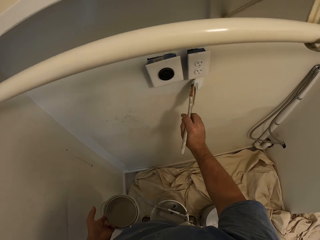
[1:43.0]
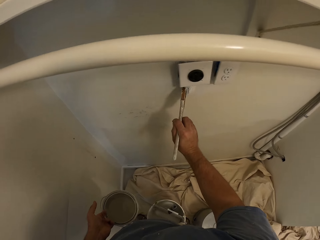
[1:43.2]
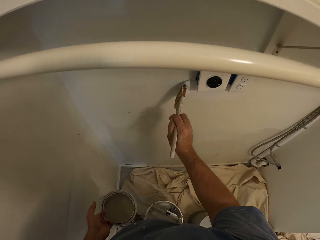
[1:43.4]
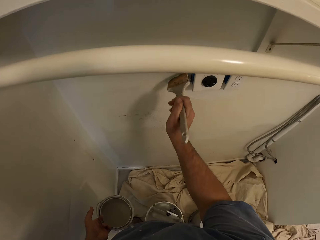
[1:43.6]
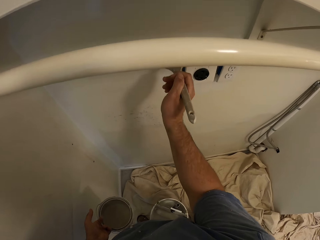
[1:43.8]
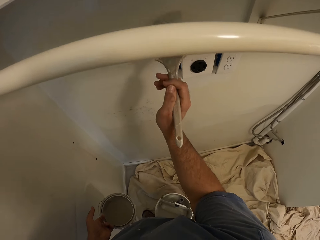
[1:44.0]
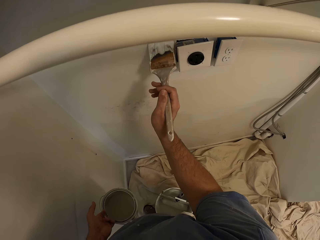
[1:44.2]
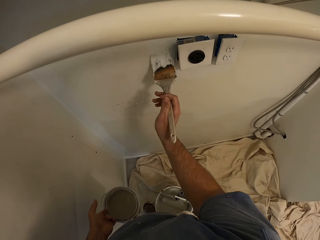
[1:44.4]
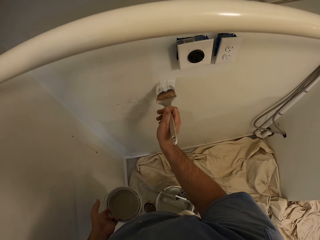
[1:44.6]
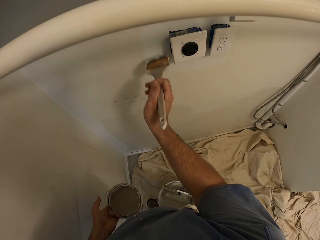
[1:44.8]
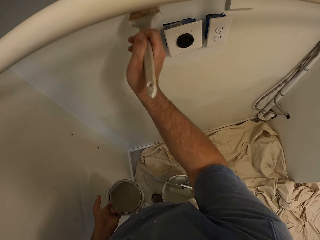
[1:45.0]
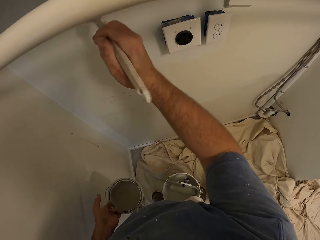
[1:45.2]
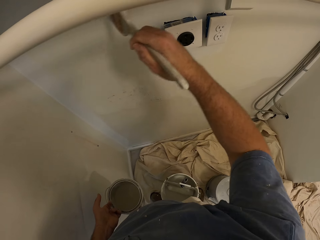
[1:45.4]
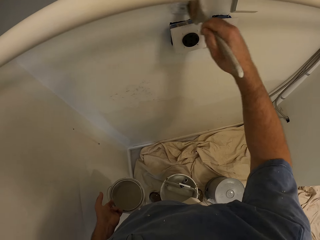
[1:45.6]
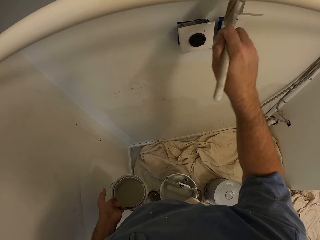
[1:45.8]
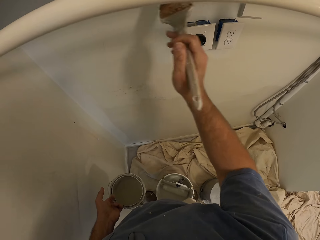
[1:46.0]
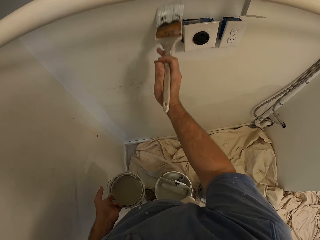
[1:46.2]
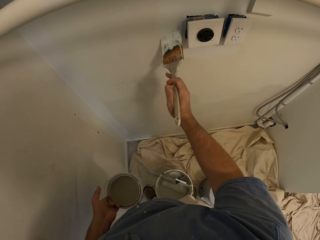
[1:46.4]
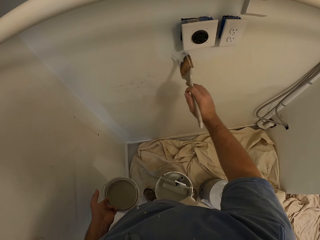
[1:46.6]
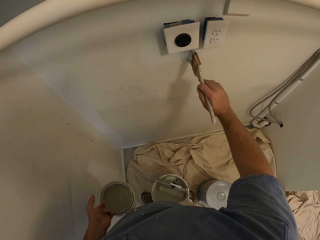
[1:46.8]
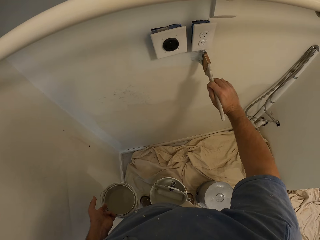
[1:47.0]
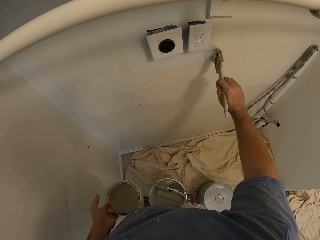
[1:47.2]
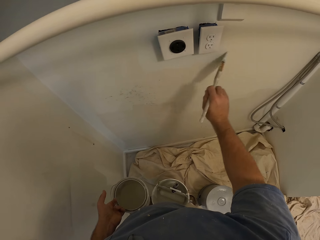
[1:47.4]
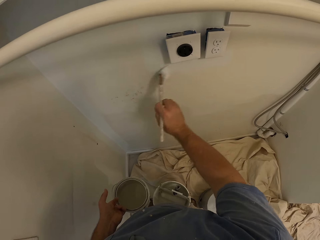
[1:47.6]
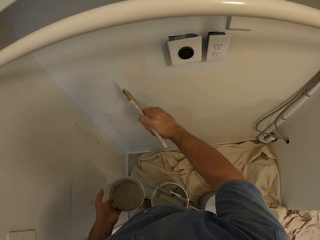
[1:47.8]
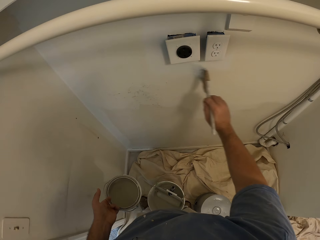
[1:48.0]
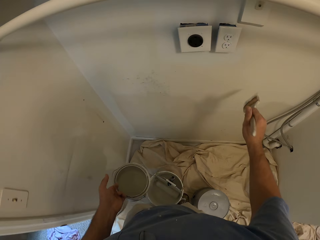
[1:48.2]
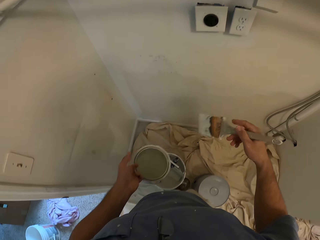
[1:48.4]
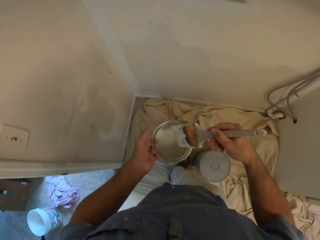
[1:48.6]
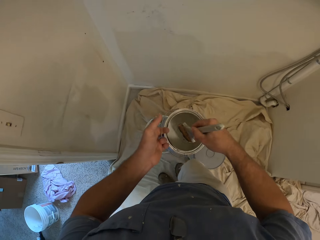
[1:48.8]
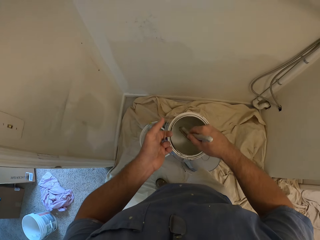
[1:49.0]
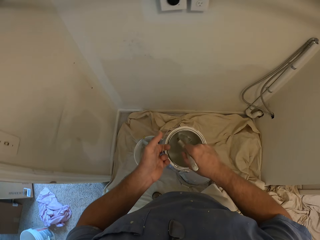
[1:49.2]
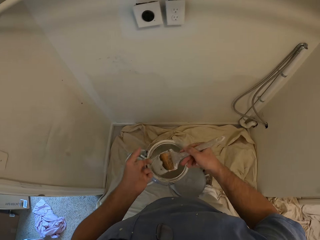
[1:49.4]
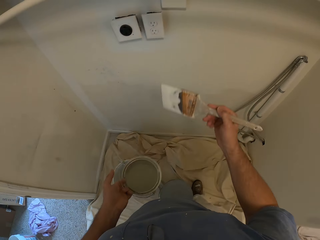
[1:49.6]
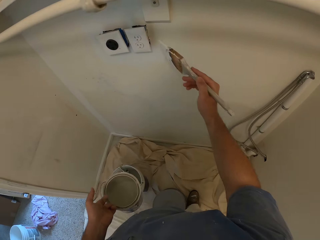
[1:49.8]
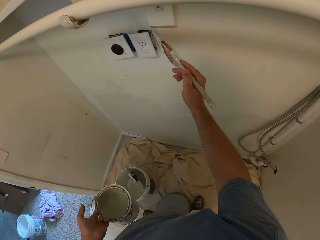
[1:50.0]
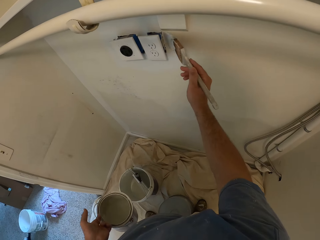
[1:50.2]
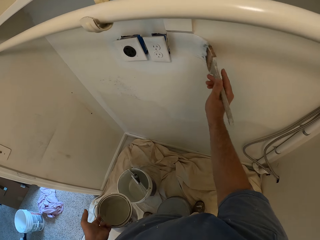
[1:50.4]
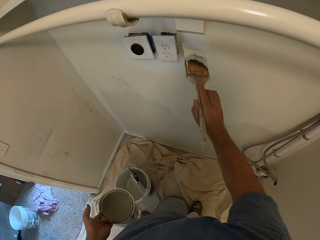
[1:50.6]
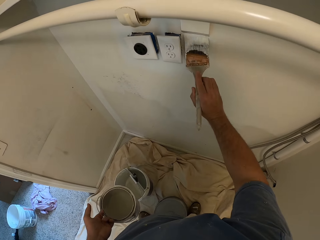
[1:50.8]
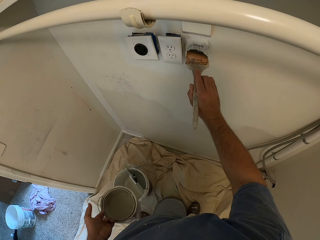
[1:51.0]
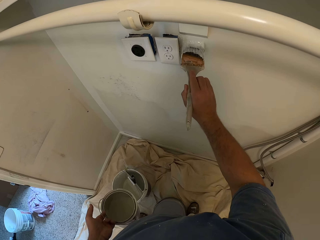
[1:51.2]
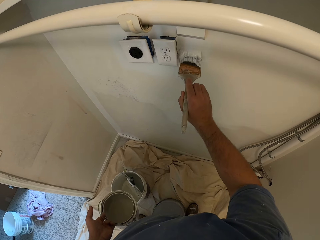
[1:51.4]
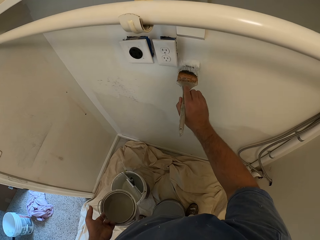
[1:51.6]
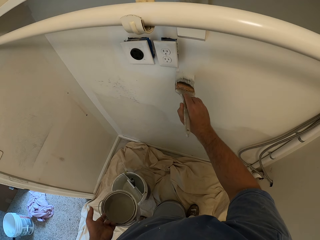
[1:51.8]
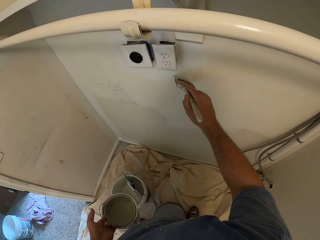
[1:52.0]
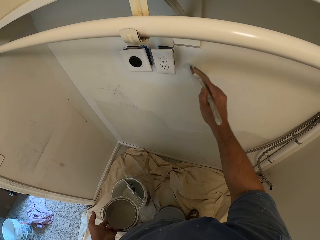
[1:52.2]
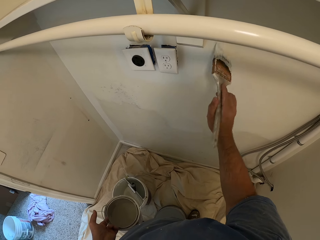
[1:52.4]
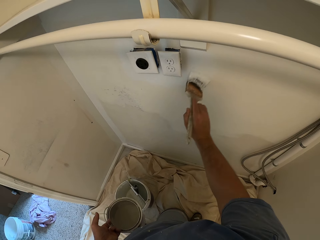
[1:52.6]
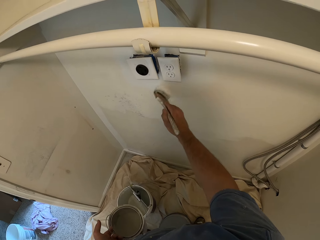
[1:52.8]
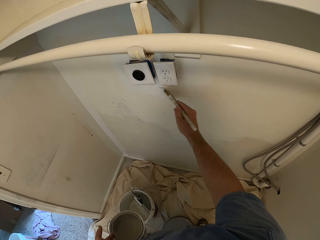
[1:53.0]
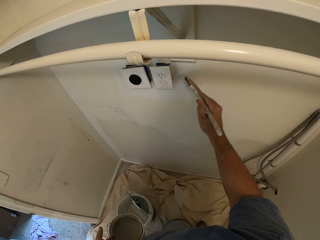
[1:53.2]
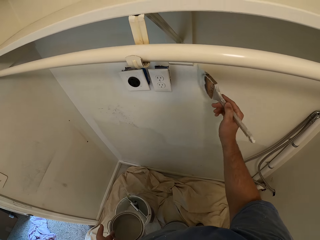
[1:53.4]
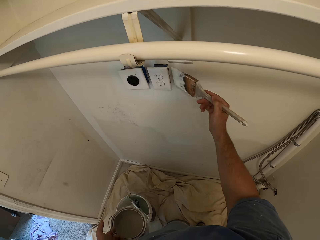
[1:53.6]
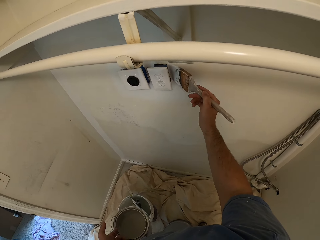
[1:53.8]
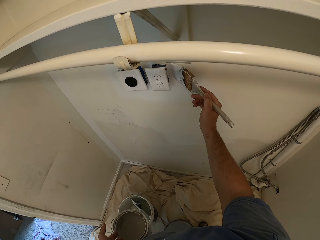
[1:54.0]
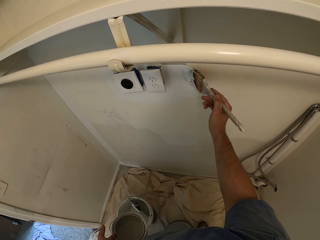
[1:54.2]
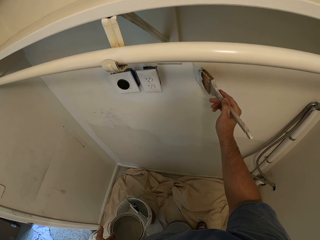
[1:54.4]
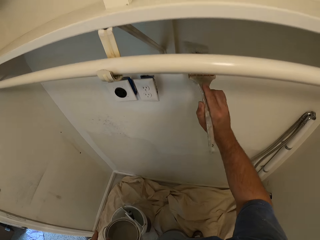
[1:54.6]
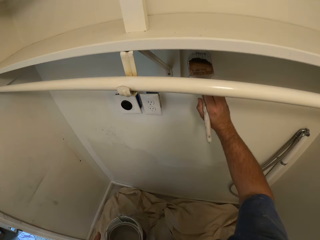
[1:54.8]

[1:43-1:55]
The camera wearer takes paint from the bucket of paint with the paint brush. They paint the wall with the paint brush.

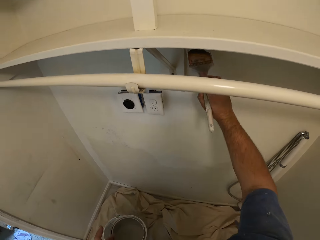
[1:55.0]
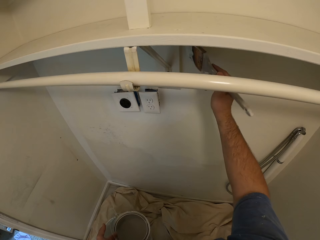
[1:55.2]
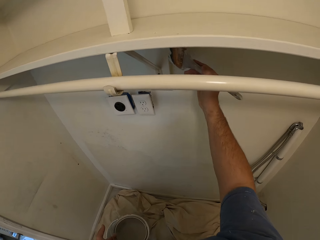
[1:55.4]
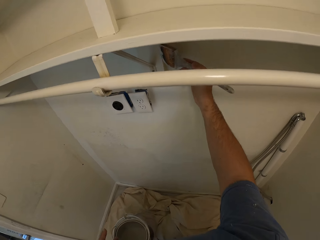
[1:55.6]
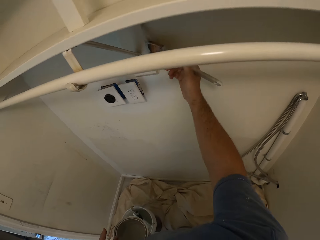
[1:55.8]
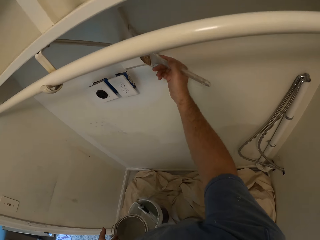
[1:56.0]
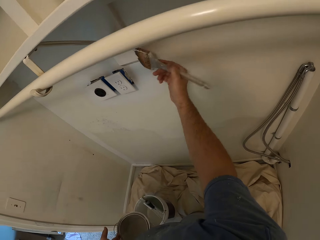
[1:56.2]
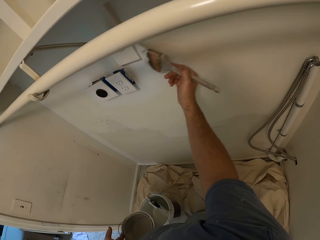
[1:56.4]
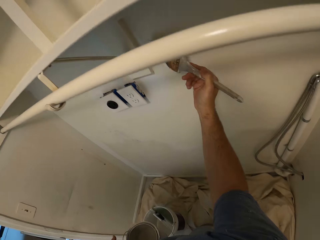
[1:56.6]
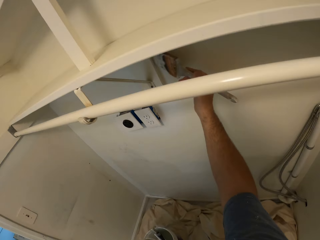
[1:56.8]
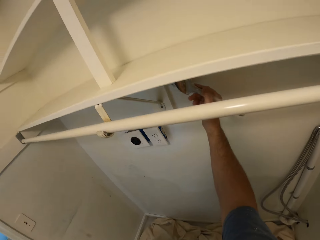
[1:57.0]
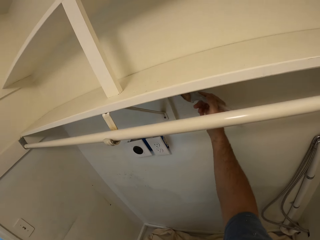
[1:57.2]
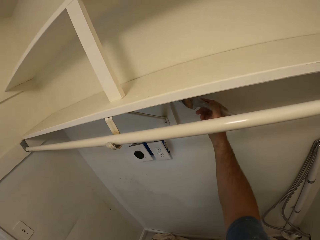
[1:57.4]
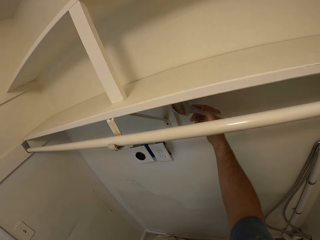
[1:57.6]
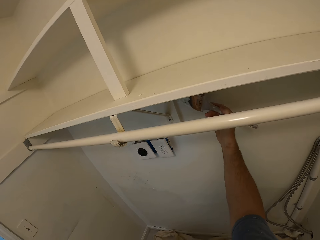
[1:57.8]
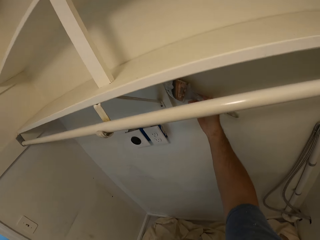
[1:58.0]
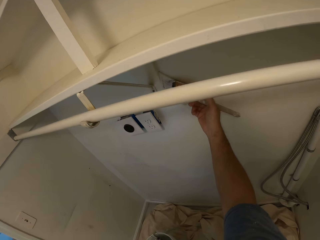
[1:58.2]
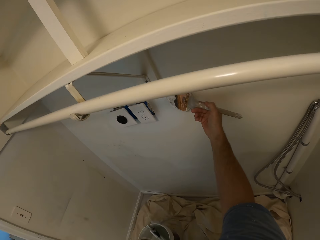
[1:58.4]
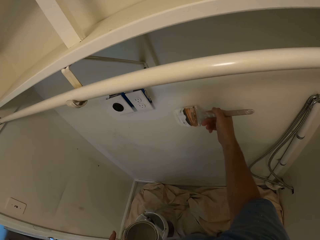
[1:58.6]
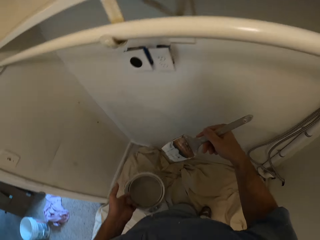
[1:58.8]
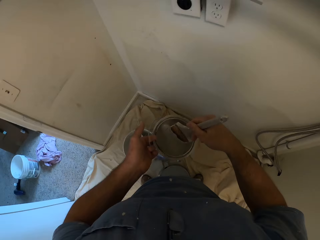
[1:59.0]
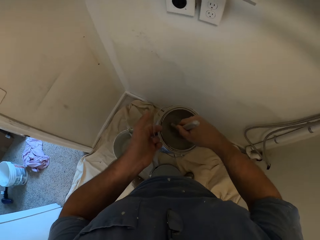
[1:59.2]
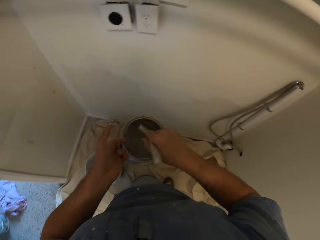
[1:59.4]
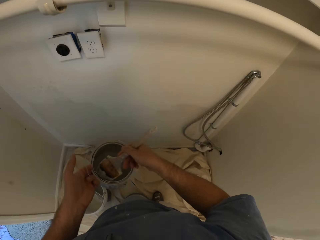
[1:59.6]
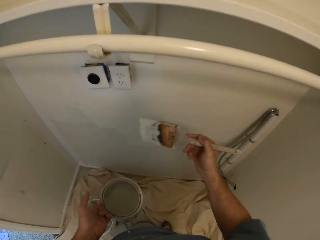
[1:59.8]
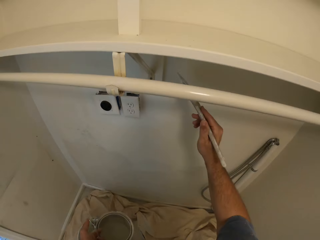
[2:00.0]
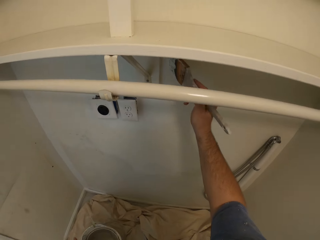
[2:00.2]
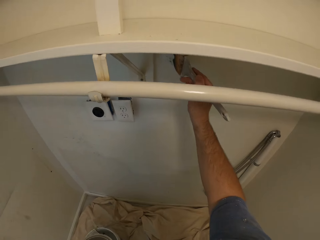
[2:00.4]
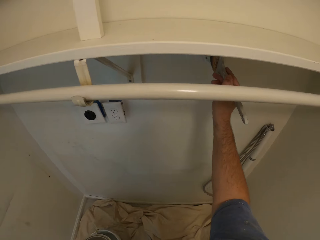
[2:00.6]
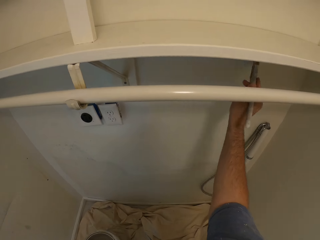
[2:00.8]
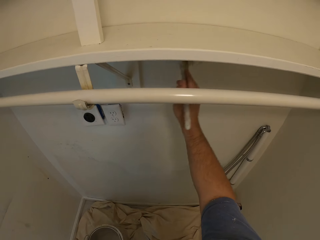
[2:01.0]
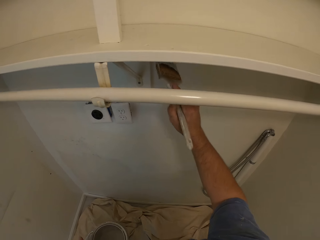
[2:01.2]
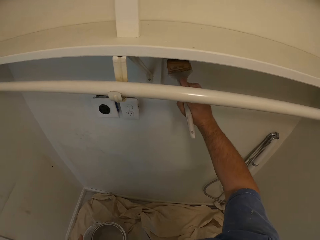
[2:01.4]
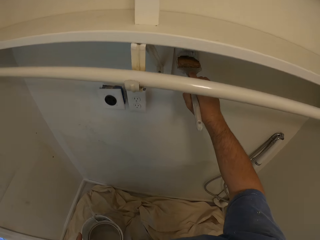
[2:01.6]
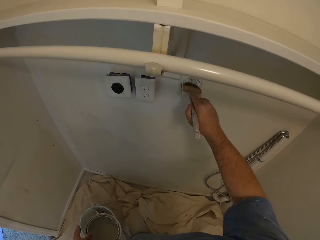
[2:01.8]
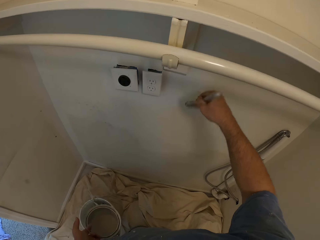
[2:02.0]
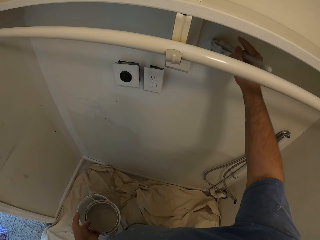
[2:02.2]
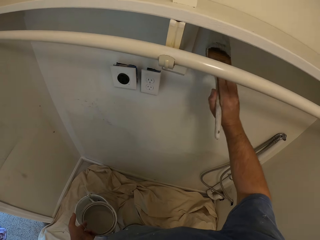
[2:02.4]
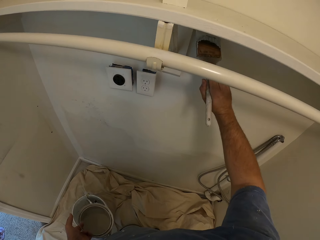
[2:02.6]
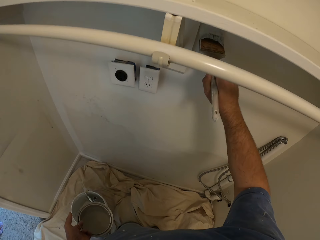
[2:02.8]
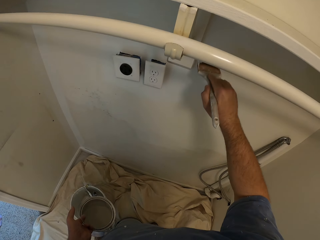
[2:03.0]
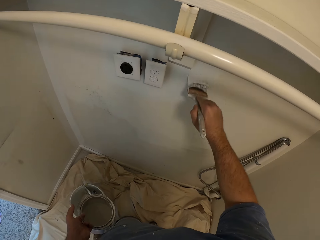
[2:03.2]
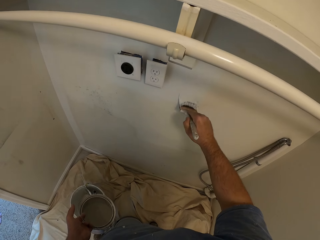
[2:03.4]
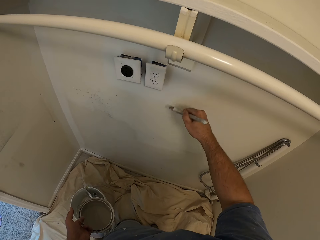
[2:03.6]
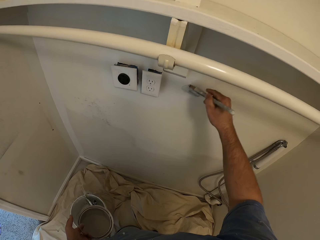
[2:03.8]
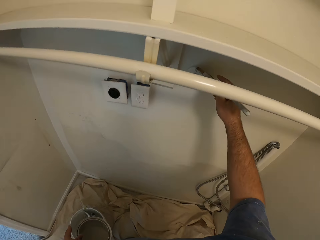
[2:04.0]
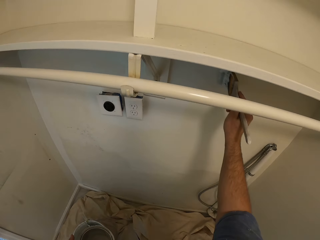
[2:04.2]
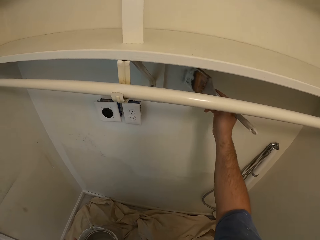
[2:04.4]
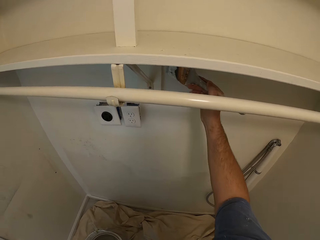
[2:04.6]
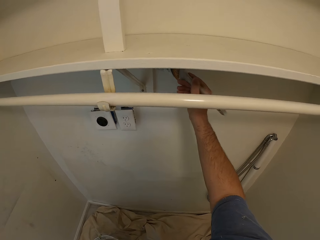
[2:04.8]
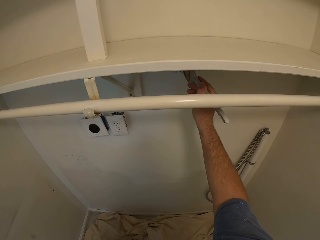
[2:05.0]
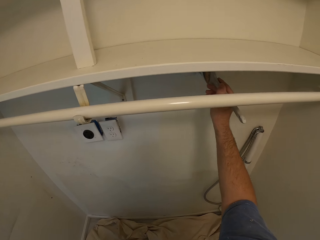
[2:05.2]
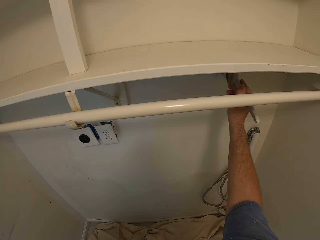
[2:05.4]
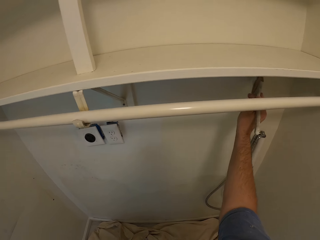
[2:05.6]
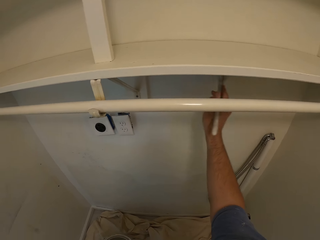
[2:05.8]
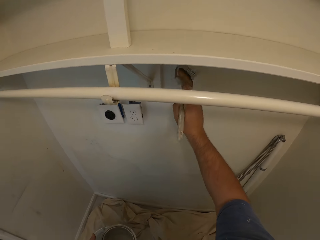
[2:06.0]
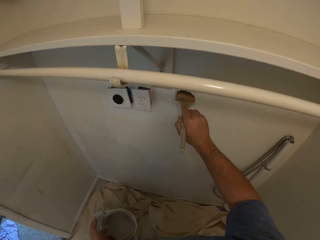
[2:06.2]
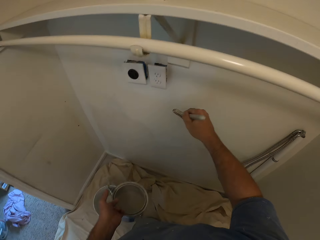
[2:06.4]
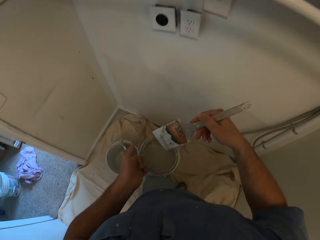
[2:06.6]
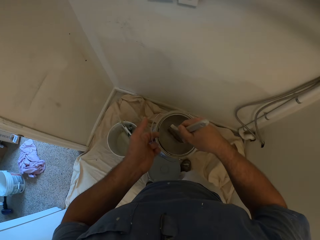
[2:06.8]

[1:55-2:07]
The camera wearer takes paint from the bucket of paint with the paint brush. They paint the wall with the paint brush.
